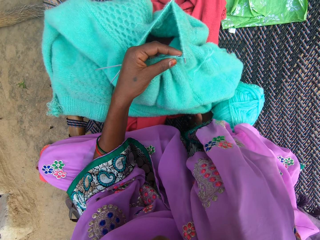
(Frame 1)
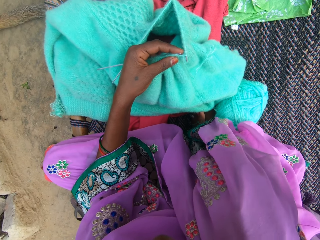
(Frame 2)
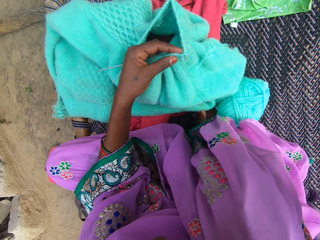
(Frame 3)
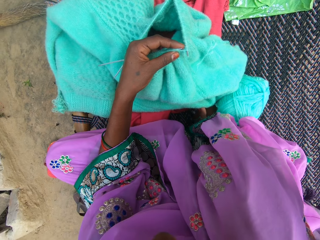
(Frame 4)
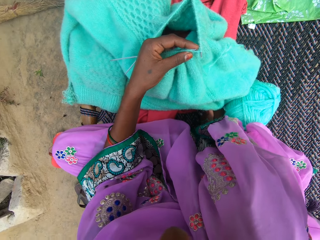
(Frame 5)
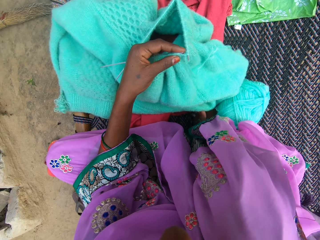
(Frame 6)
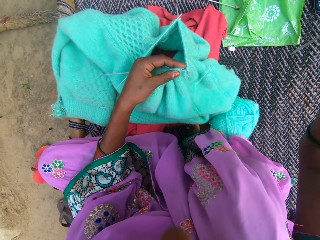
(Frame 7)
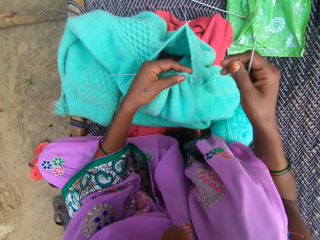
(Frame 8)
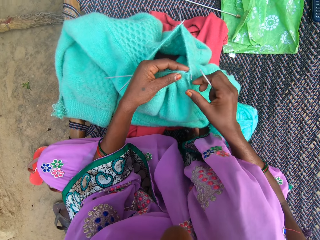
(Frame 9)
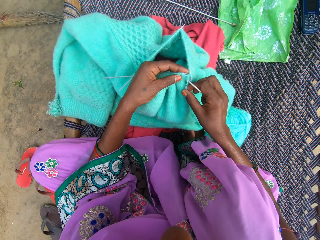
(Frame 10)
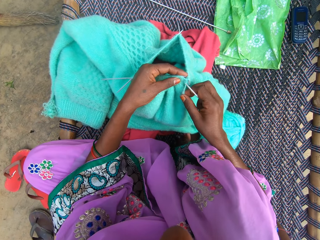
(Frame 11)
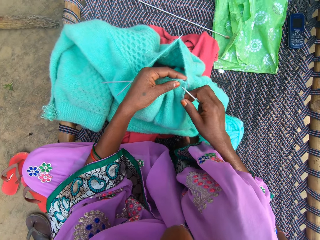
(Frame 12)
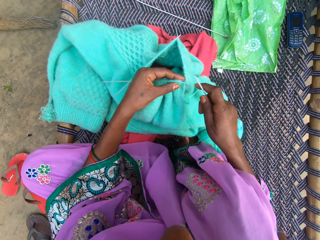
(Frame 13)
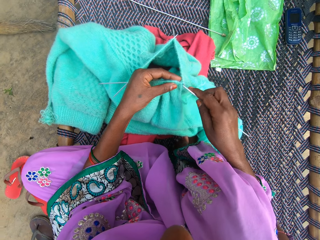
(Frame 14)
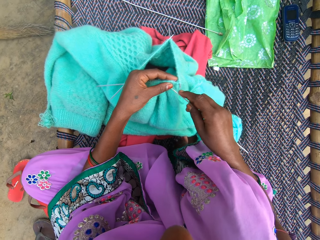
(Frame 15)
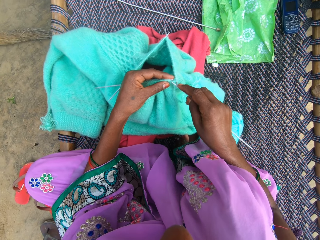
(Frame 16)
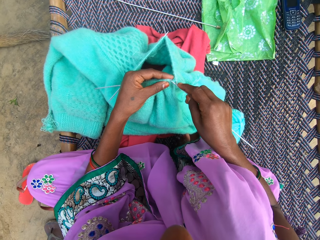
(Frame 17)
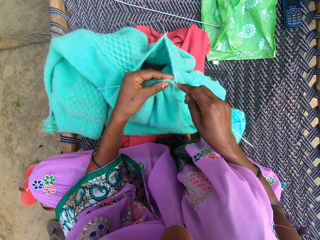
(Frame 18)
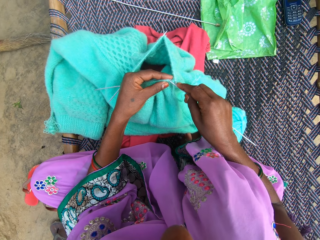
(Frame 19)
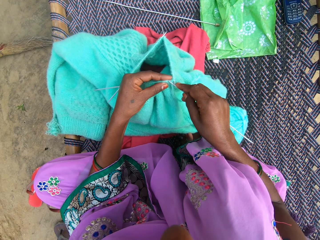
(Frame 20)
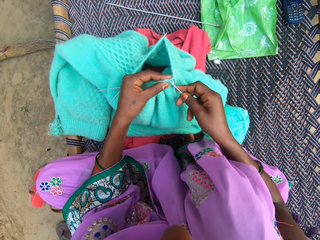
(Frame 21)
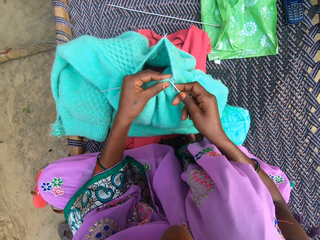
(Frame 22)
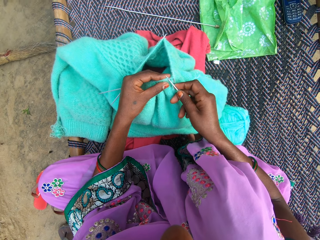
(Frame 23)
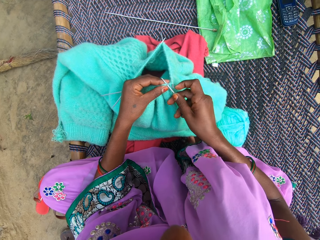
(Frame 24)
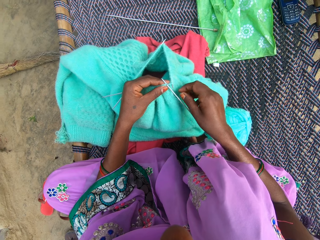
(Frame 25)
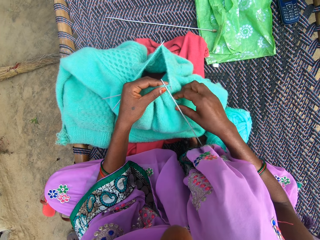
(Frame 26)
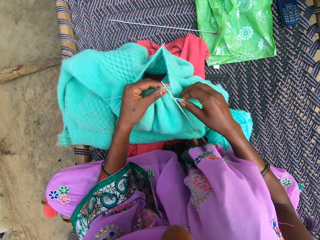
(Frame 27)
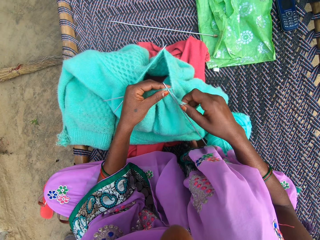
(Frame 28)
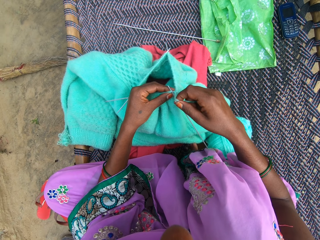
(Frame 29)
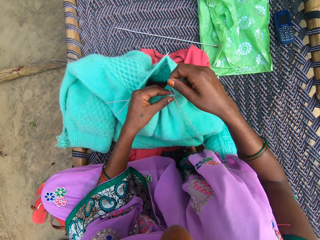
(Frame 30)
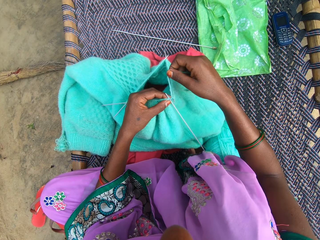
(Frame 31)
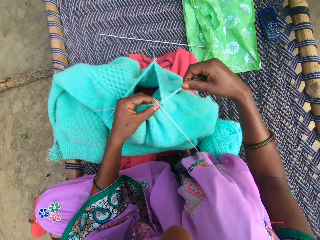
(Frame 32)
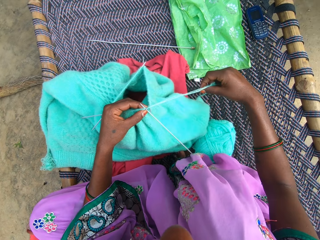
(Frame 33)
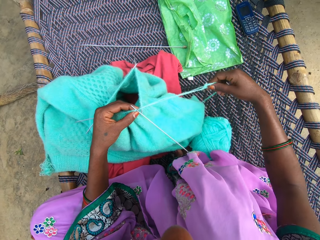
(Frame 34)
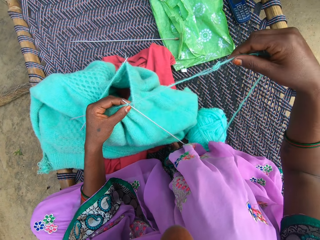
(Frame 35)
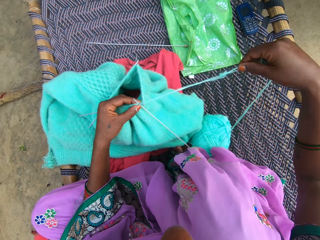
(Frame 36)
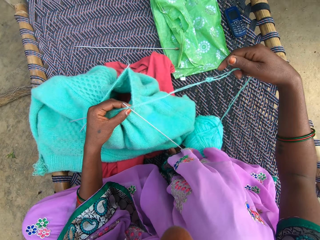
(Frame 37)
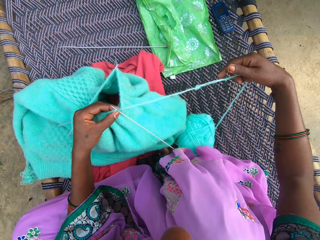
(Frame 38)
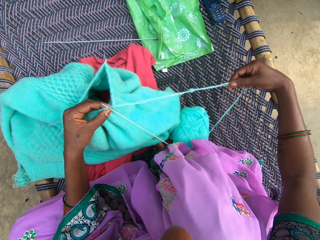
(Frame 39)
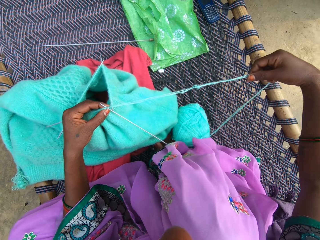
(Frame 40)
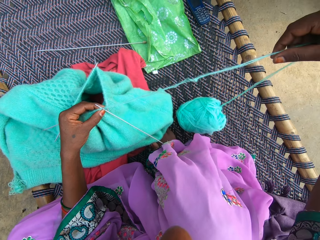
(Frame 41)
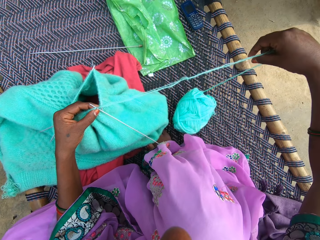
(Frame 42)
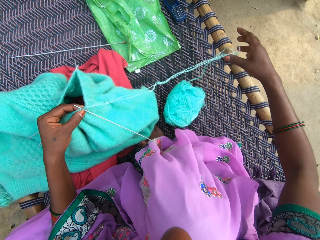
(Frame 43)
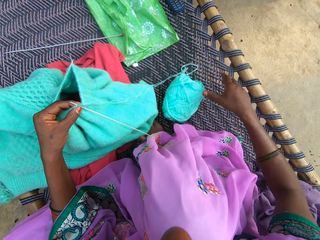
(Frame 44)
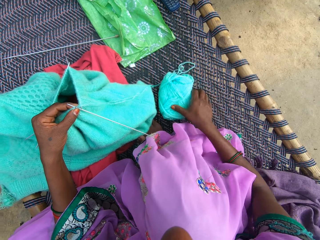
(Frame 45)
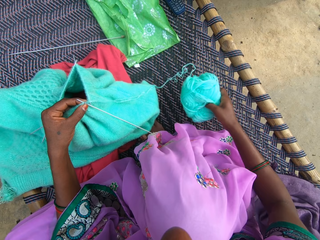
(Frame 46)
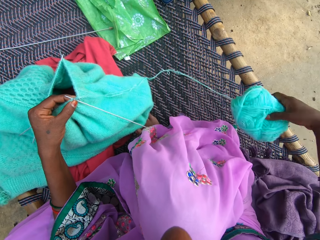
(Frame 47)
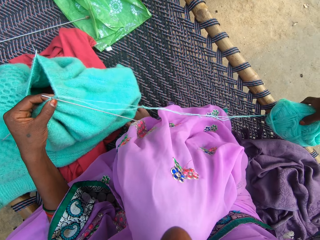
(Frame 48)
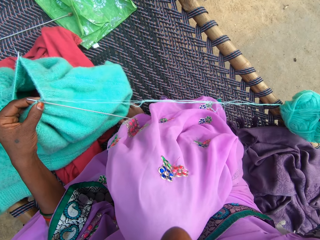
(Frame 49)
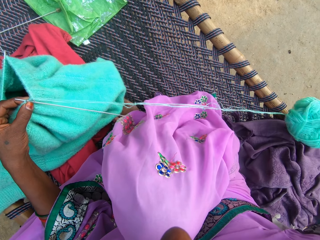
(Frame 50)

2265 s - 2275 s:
The camera wearer touches the cloth. They knit the fabric with the knitting pin. They insert the crochet on the cloth. They round wool on the cloth. They pull the wool. They move the knitting yarn. They pick the yarn.

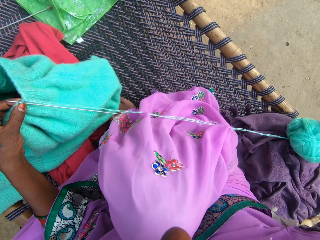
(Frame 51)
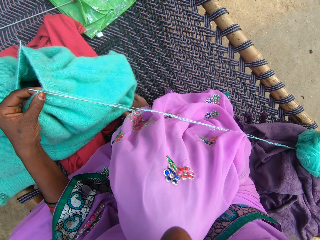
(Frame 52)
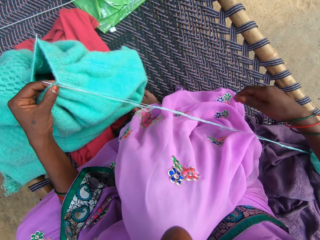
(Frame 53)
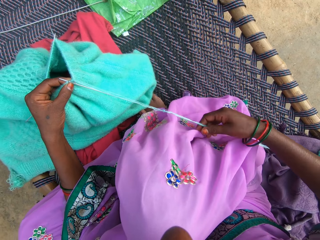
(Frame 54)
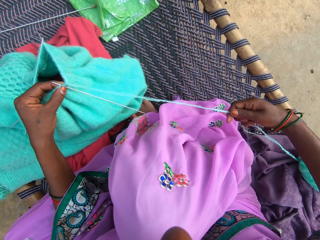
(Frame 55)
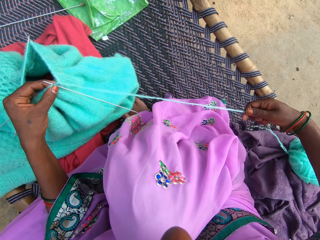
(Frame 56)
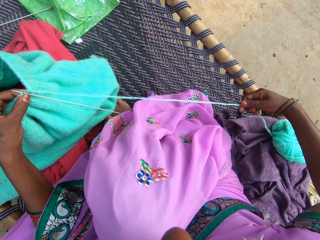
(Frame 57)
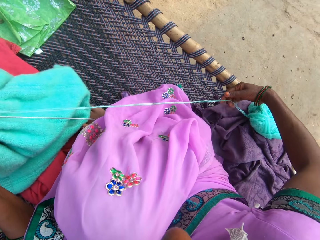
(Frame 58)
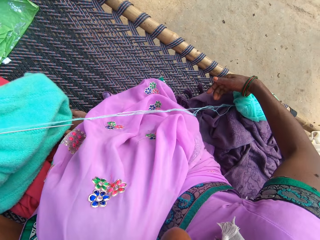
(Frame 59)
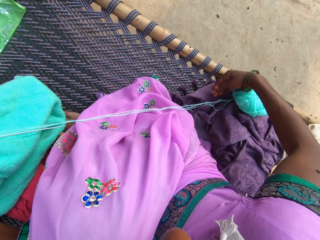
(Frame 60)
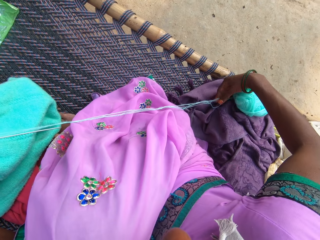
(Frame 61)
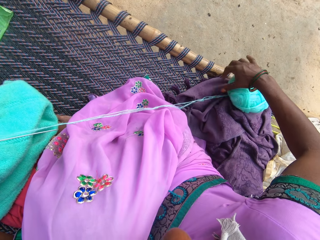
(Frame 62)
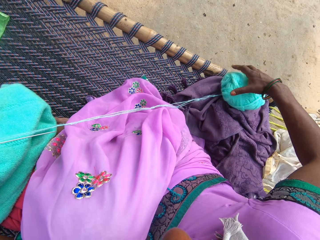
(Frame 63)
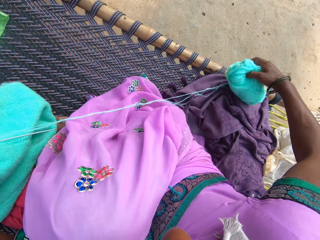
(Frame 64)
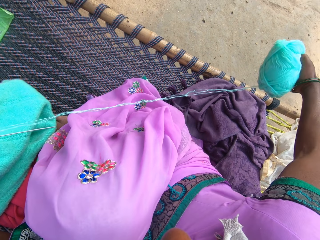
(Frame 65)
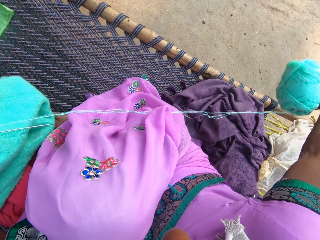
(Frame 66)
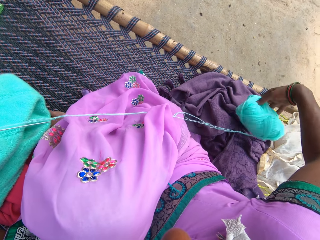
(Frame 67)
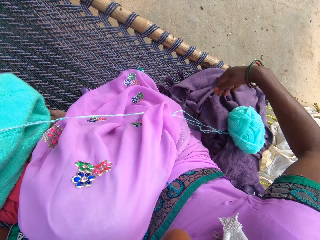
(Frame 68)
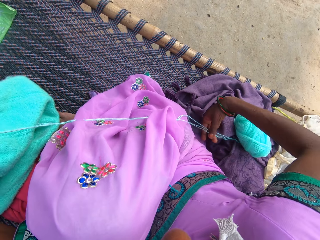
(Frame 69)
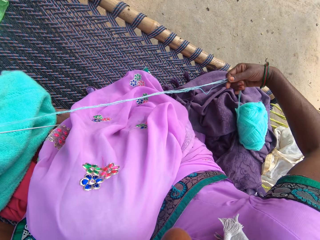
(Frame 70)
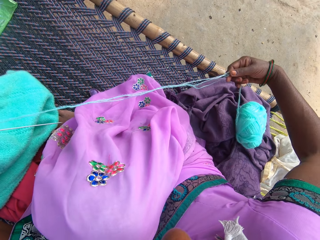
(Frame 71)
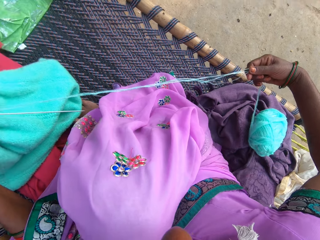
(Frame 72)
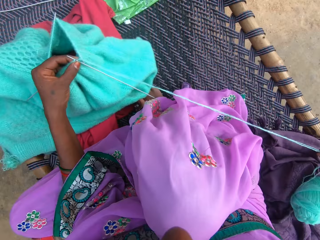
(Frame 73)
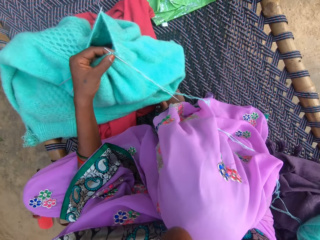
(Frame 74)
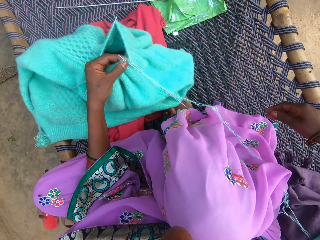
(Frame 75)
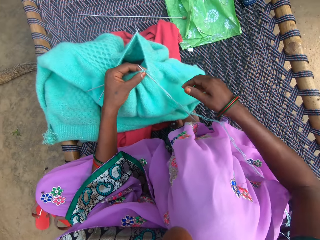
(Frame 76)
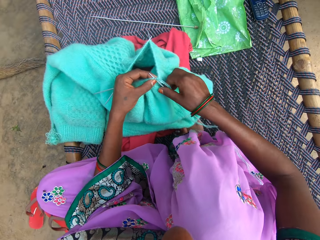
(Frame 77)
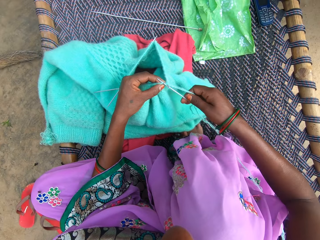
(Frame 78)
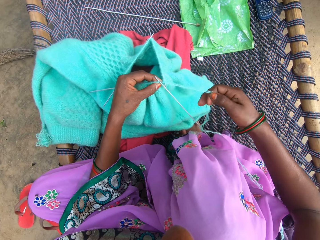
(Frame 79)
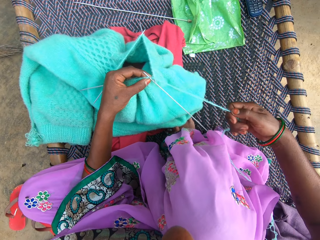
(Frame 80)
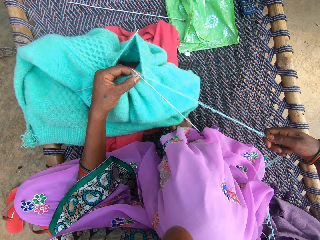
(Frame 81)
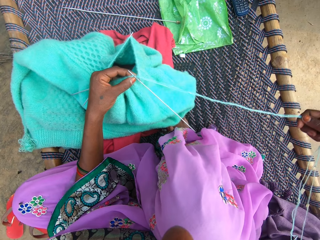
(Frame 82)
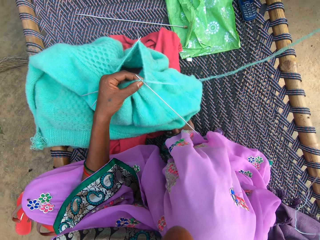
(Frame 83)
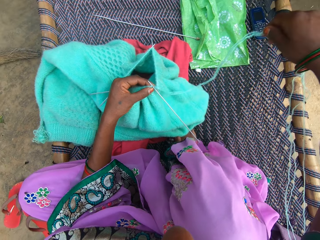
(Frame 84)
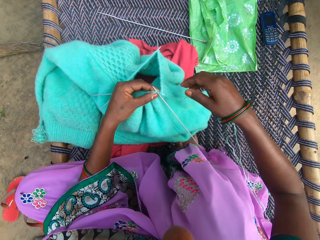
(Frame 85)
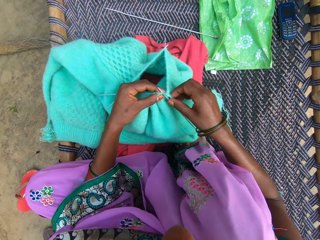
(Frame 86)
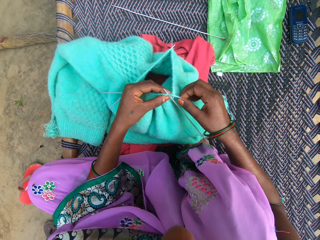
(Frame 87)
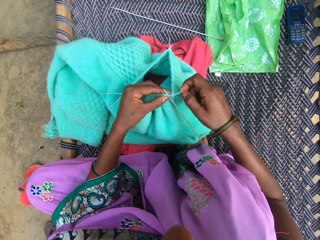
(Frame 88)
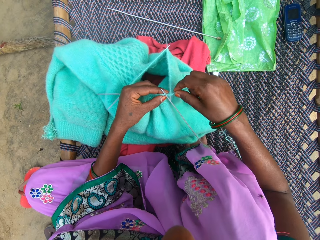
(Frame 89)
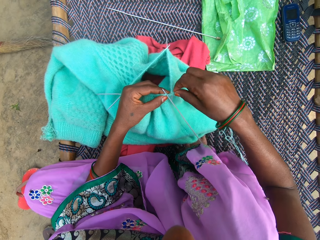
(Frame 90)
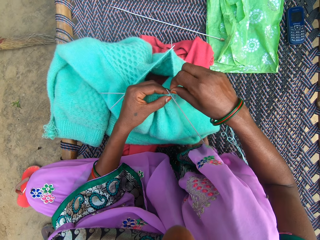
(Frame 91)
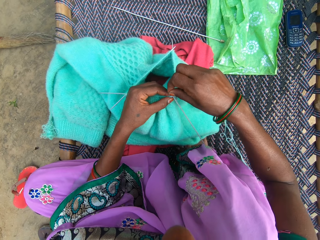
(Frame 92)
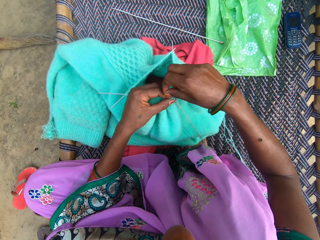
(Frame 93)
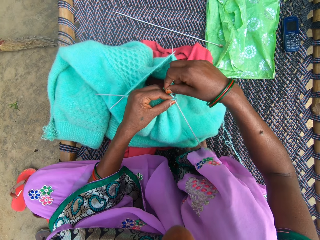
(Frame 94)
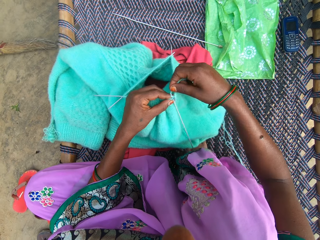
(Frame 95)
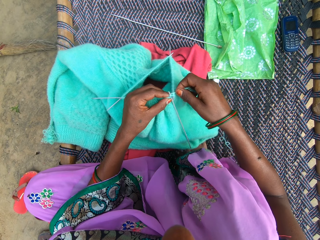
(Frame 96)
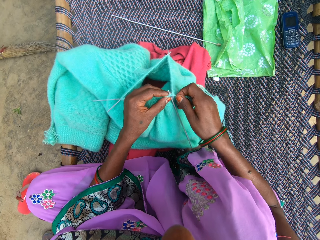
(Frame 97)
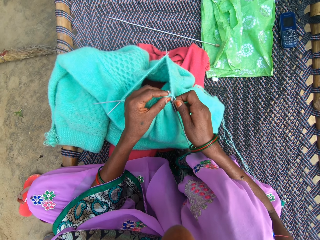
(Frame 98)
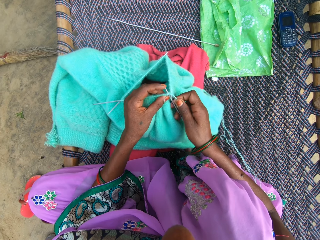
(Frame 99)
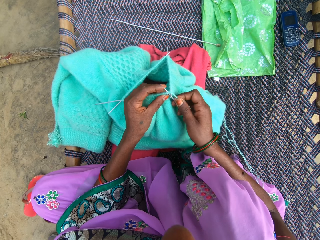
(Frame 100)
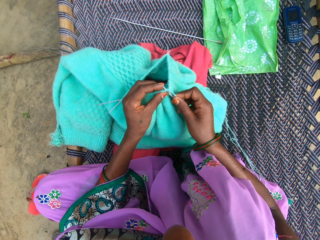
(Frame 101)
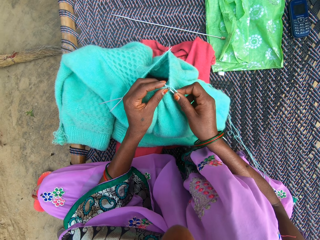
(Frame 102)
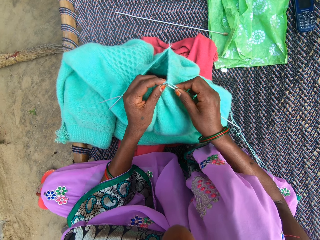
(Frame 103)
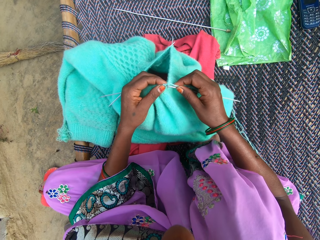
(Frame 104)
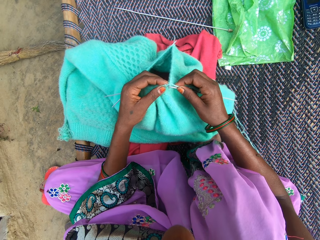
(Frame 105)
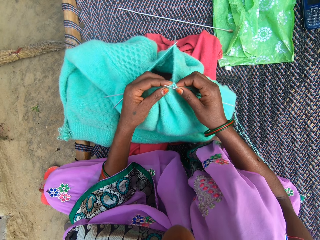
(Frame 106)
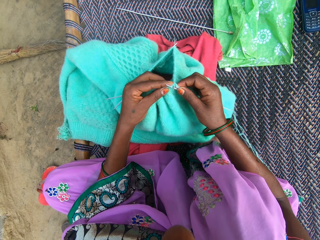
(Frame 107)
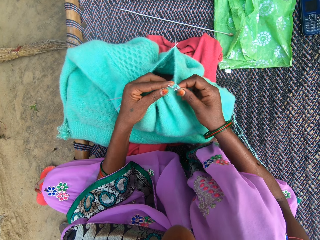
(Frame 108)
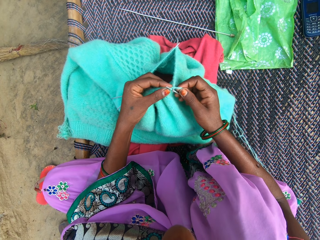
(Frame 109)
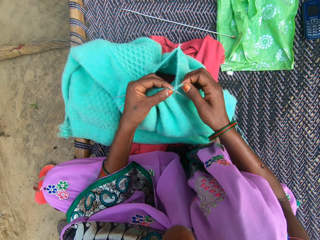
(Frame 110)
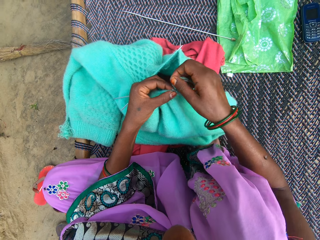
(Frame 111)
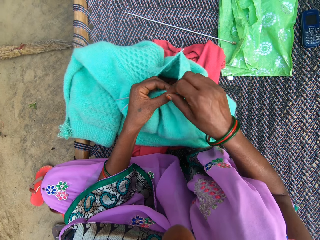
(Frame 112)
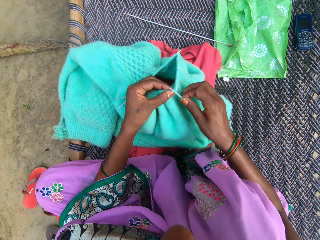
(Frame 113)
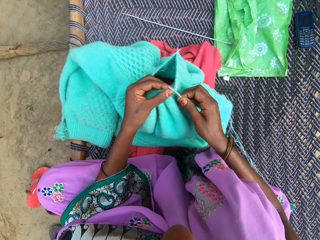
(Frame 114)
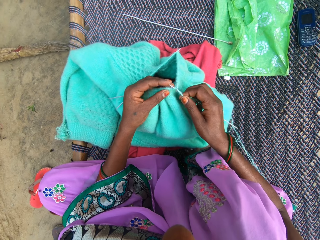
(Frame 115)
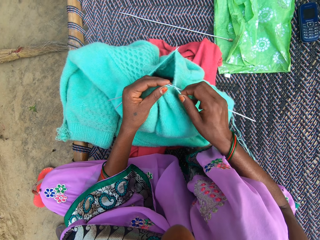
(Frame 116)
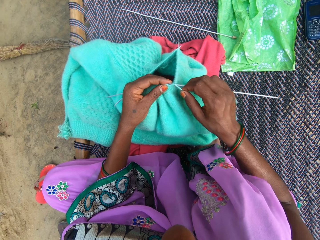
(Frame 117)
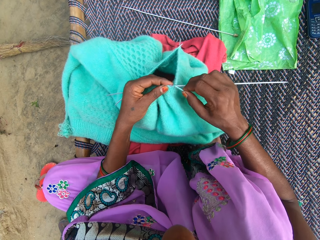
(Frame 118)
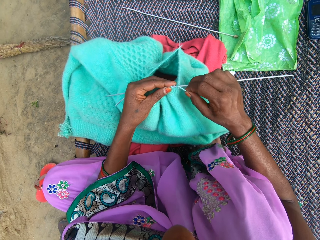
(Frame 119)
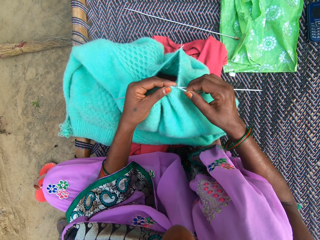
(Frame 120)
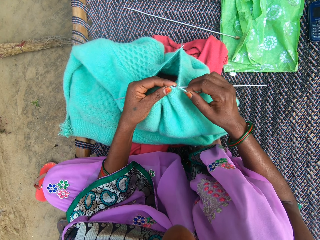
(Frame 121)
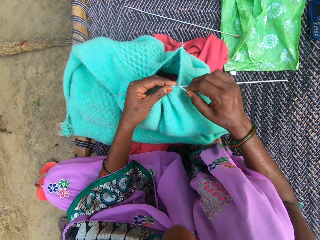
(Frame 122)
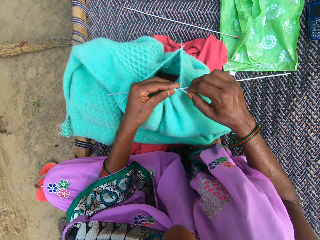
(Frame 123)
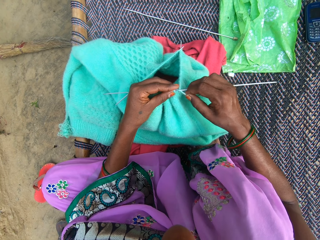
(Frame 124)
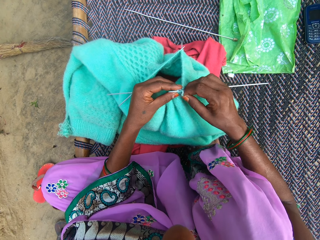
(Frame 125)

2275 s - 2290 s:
The camera wearer drops the yarn or wool. They pull a strand of the yarn, withdraw their hand from the yarn, and take the knitting yarn. They drop the yarn, lift the wool, pull a strand of the yarn, and drop the wool. They pull the wool, drop the wool, and round the wool on the crochet. They knit the fabric or cloth. They round the wool on the crochet and knit the cloth.
